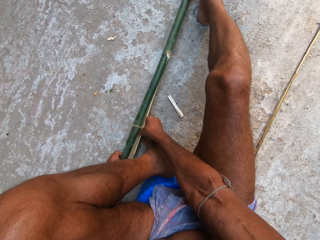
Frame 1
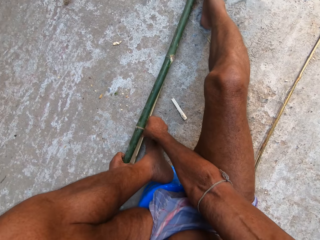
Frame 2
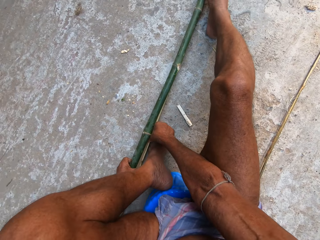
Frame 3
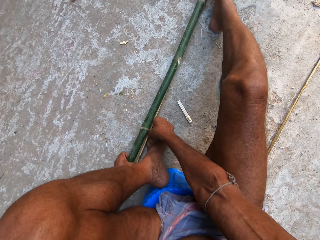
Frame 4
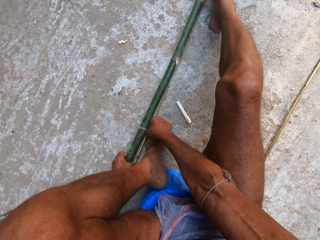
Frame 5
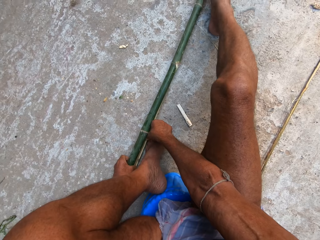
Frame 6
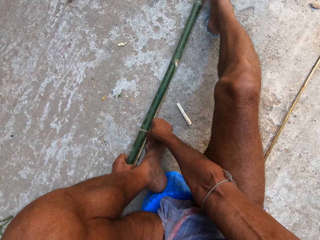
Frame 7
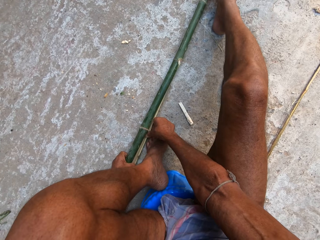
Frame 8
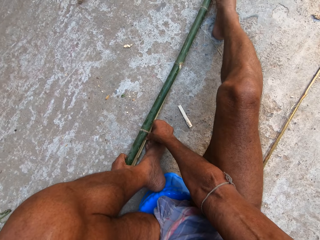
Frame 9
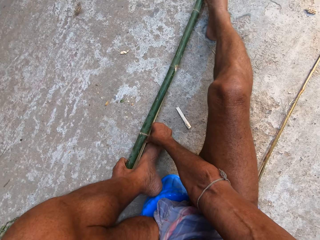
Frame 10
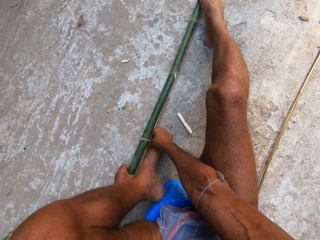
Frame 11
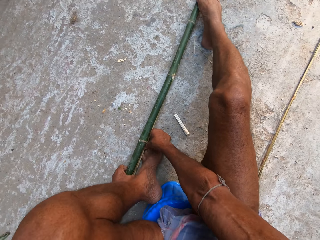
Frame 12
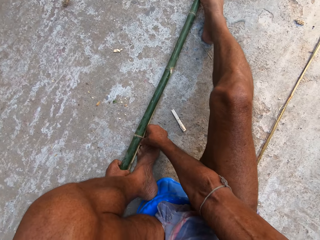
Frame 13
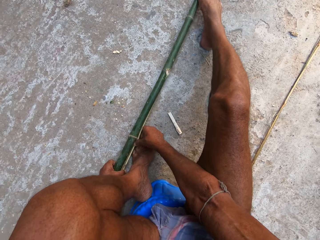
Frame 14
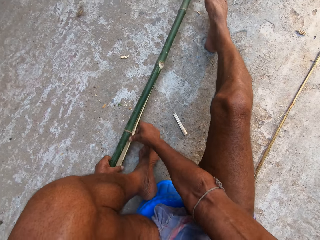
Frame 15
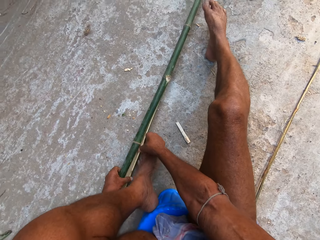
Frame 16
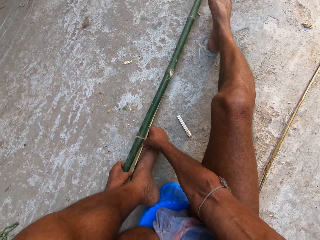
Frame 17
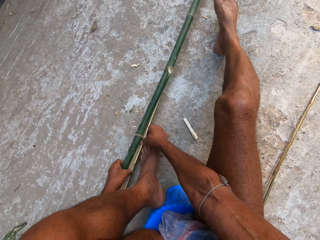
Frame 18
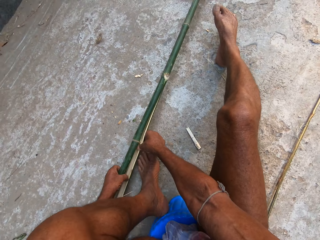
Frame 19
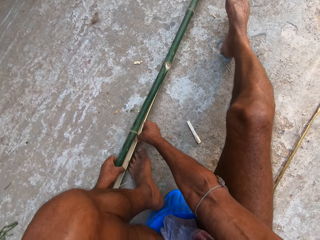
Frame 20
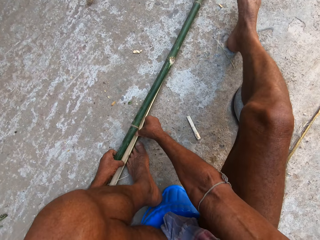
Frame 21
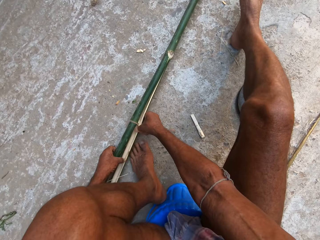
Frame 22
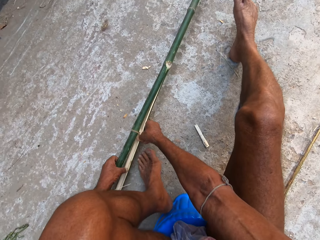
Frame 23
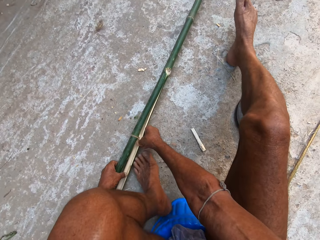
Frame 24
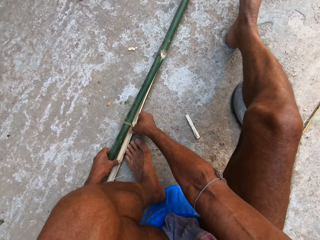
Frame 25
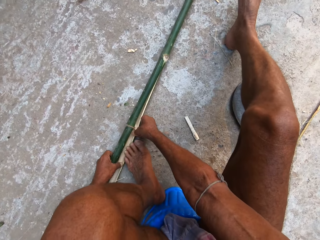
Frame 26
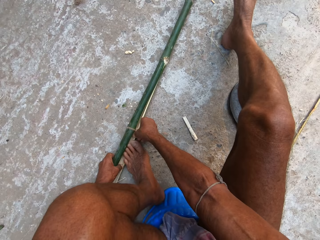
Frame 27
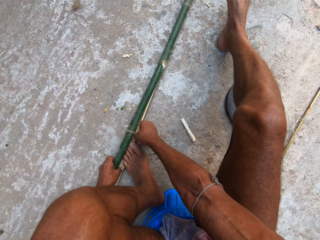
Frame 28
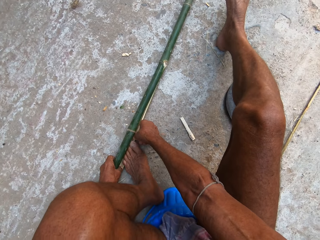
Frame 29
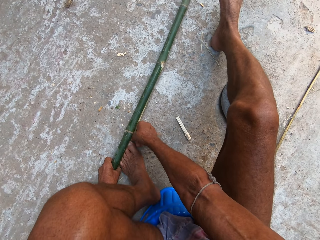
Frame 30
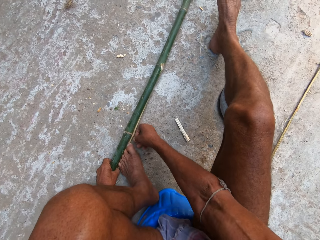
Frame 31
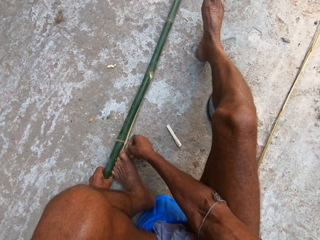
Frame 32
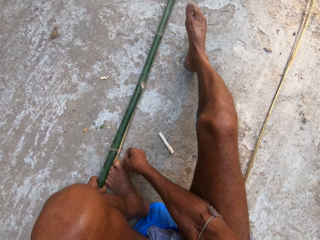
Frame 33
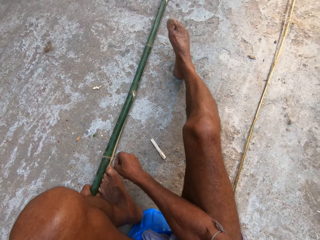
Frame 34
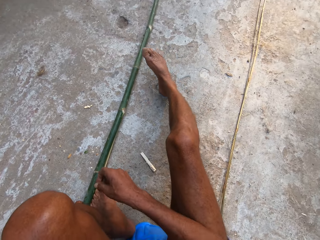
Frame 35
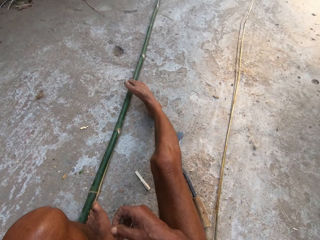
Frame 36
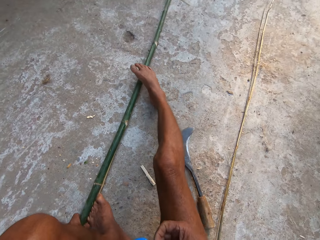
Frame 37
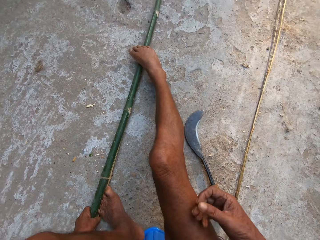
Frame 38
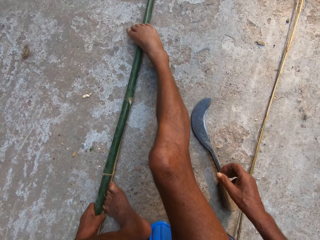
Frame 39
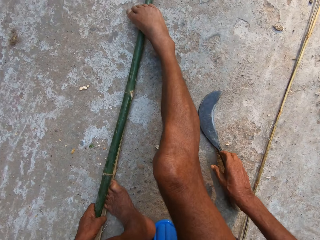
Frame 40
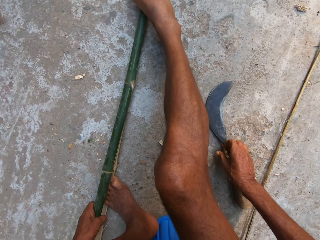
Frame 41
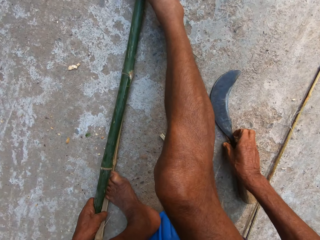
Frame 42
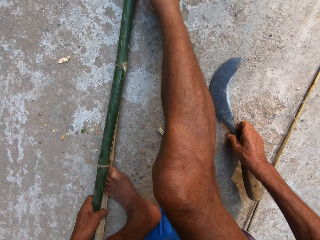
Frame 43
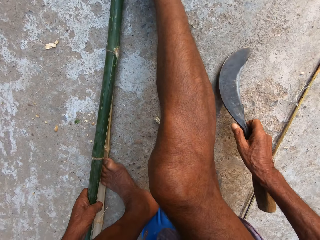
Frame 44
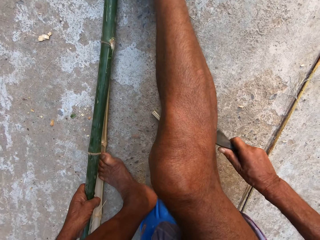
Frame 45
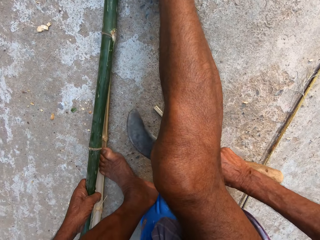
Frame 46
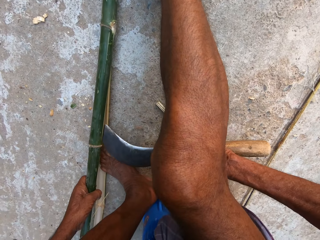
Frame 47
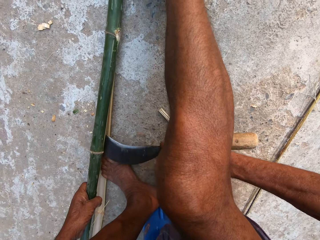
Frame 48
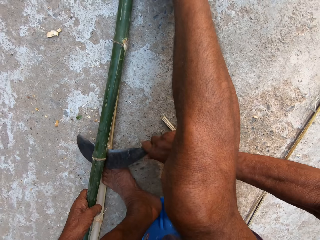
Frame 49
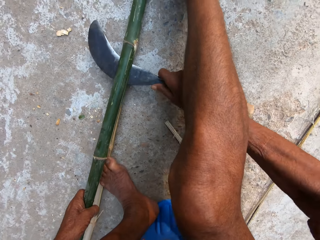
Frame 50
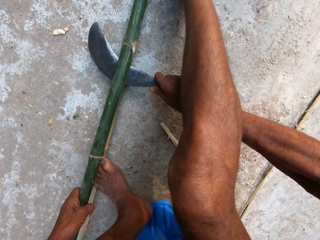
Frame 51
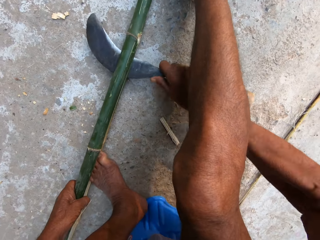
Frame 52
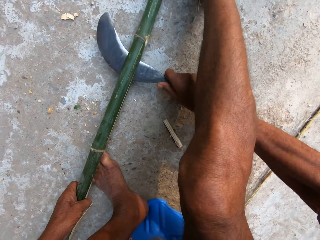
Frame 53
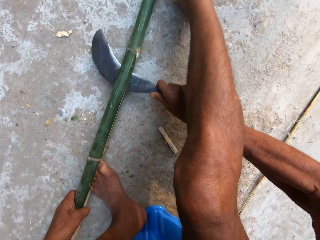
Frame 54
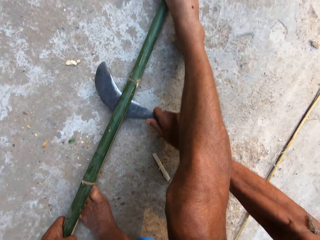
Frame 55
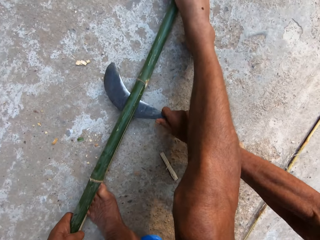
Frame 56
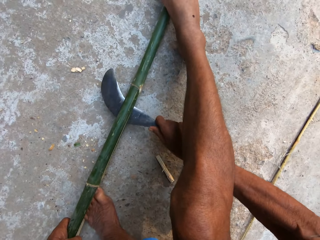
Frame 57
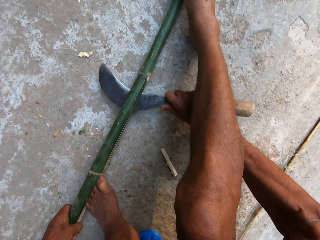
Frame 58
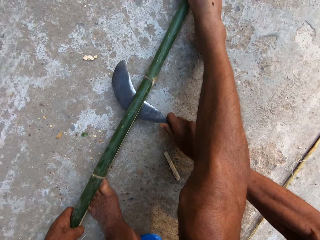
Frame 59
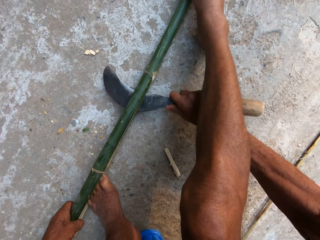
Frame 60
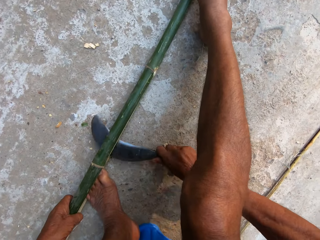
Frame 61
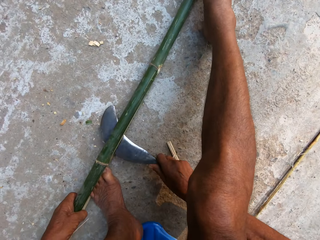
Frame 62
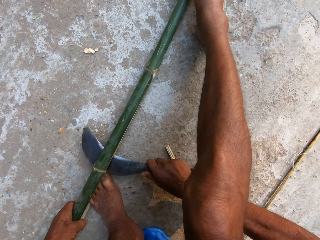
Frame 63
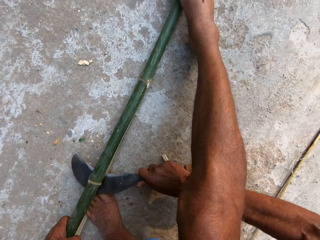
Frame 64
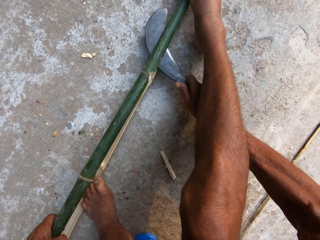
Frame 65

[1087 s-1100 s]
The camera wearer steps on the bamboo stick with the left leg. He picks up the knife on the ground with his right hand. He cuts the bamboo stick with the knife in his right hand.

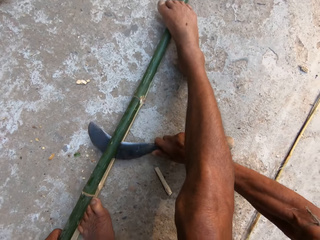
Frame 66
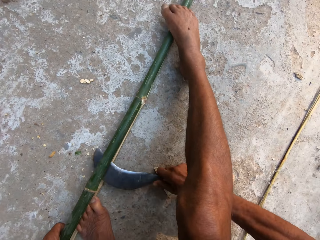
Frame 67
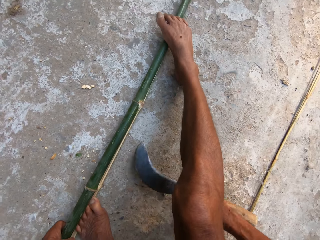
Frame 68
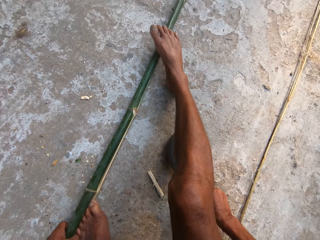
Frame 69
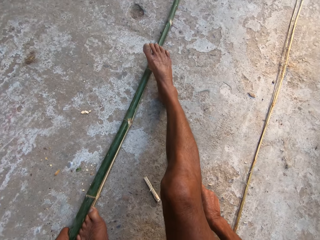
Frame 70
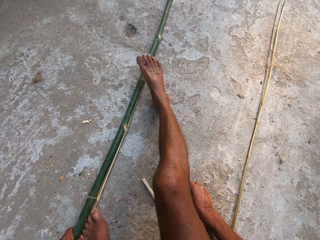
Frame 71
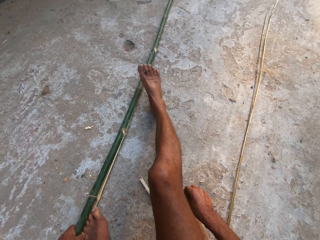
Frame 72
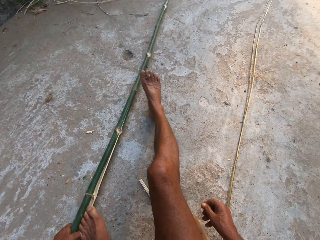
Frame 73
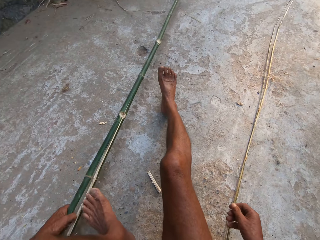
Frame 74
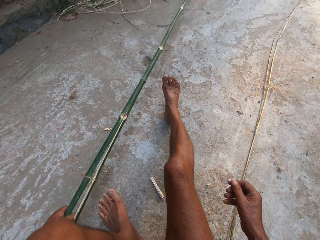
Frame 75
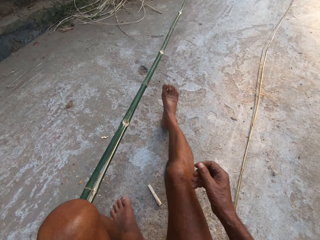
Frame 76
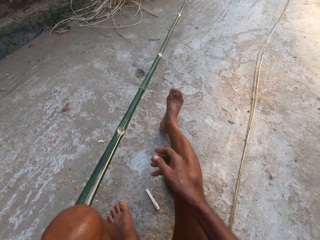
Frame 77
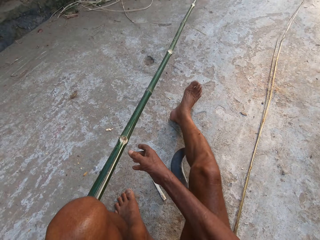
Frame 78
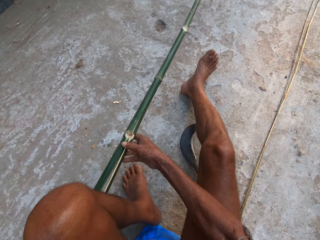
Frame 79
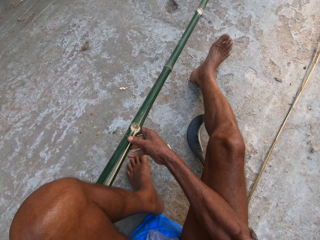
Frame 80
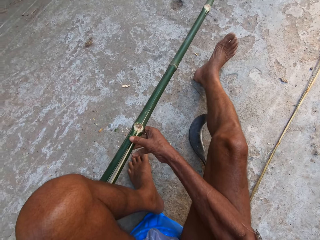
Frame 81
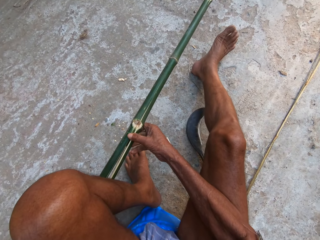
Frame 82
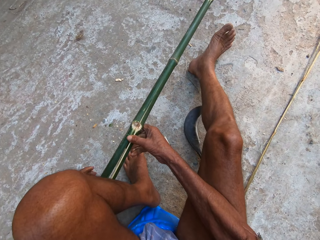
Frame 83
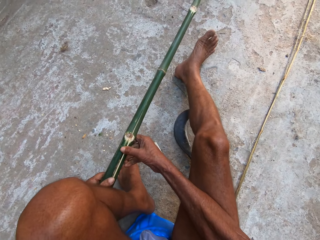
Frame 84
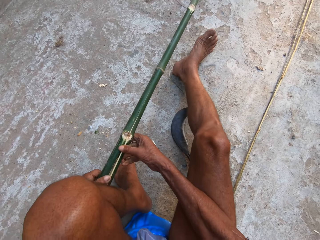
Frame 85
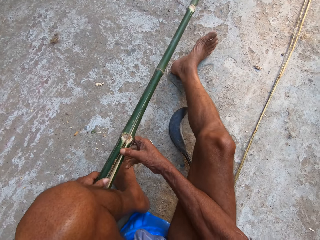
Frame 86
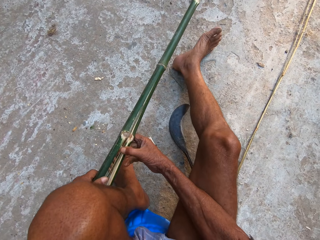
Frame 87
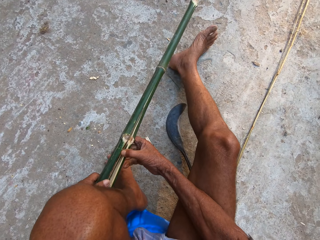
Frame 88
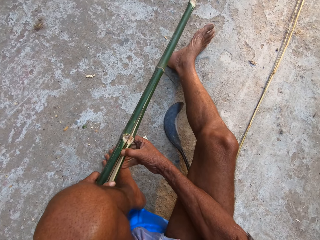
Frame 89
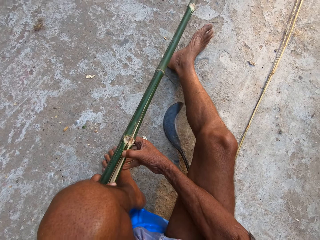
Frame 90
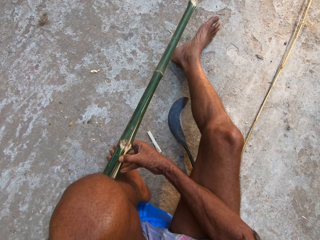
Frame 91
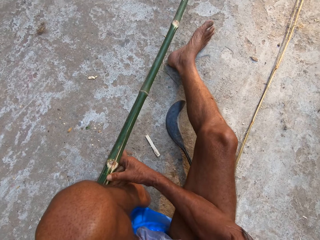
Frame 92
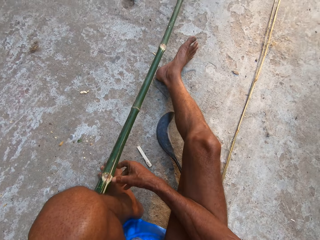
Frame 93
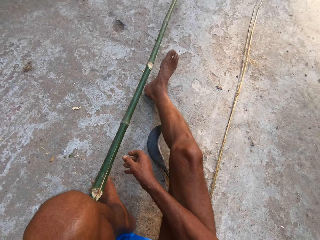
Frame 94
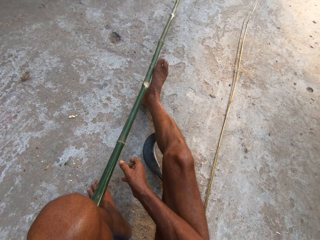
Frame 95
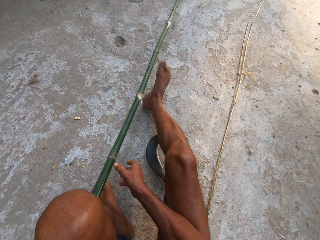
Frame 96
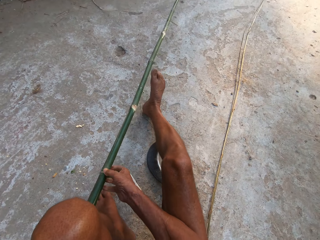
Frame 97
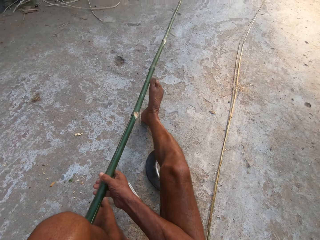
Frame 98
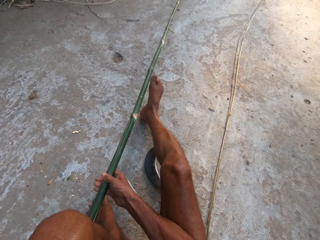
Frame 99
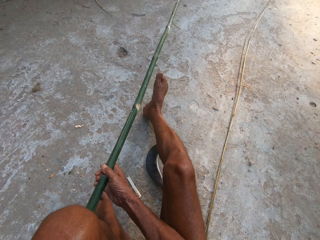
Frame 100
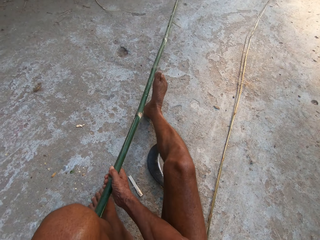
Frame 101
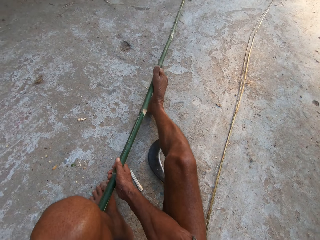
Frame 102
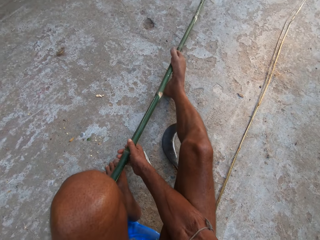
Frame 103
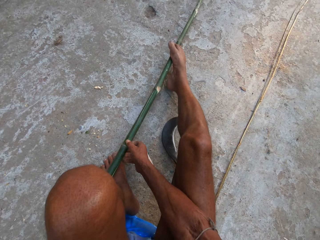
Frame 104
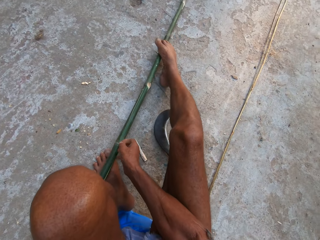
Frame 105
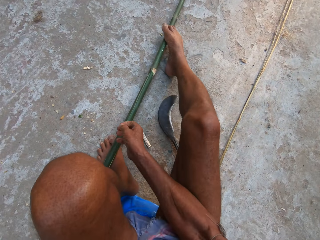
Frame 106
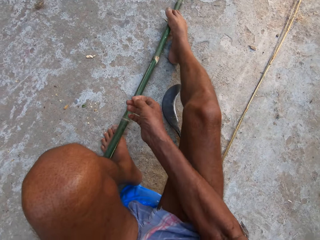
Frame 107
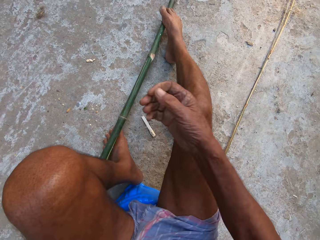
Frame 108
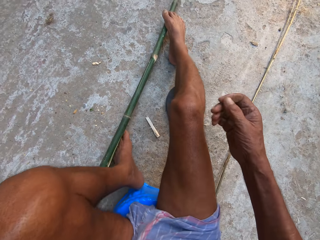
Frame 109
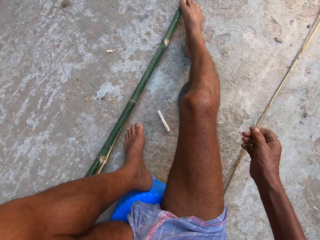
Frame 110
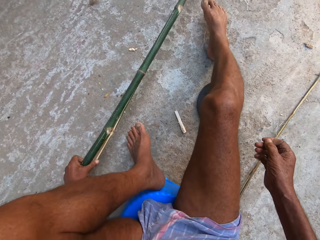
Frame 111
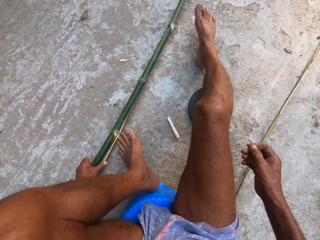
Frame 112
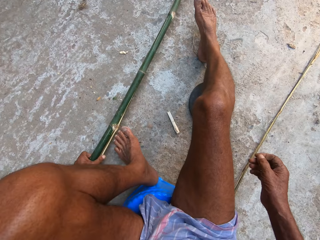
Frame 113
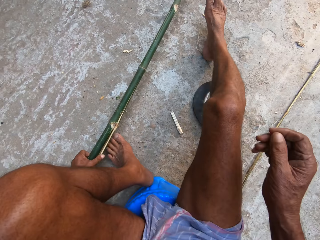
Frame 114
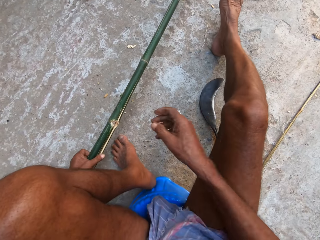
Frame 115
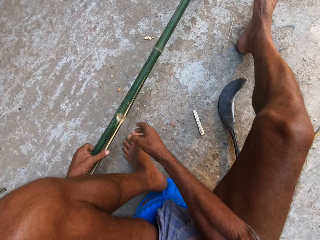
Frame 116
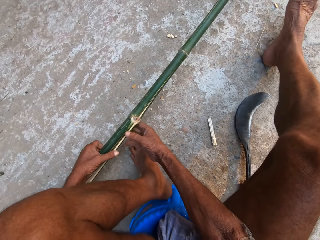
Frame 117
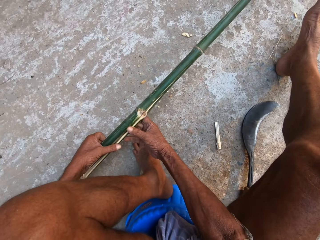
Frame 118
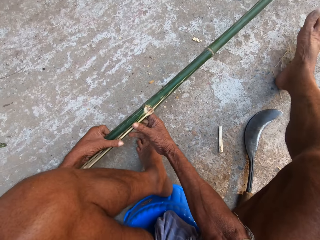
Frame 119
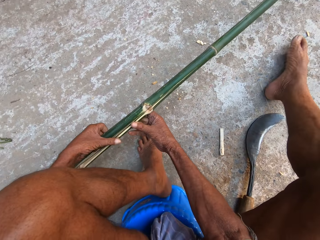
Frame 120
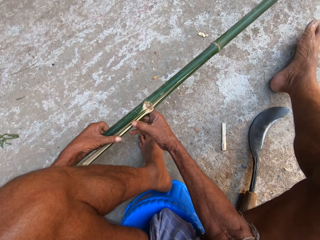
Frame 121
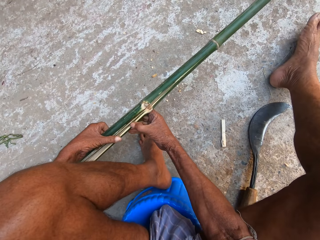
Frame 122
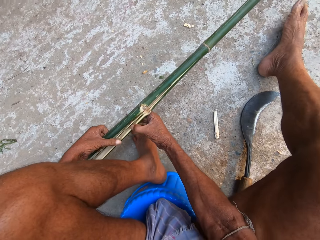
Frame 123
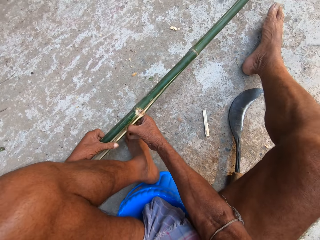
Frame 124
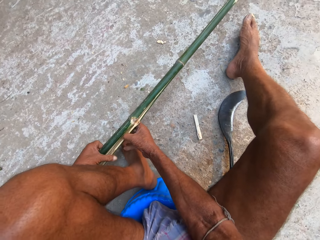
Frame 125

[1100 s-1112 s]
The camera wearer puts the knife in his right hand on the ground. He removes the bamboo stick under his feet with his left hand. He adjusts the bamboo stick with both hands. He pulls the bamboo stick with both hands. He separates the bamboo stick with both hands. He pulls the bamboo stick with both hands. He holds the bamboo stick to the ground with his feet. He adjusts the bamboo stick with both hands.
